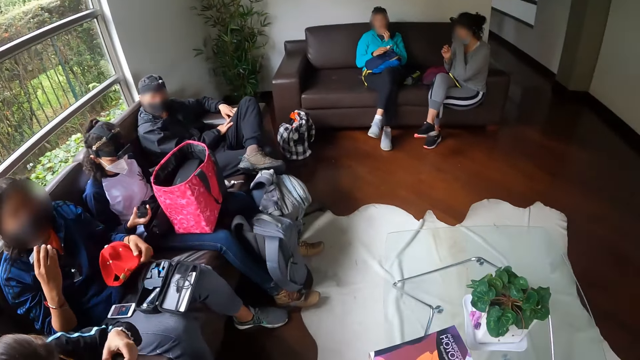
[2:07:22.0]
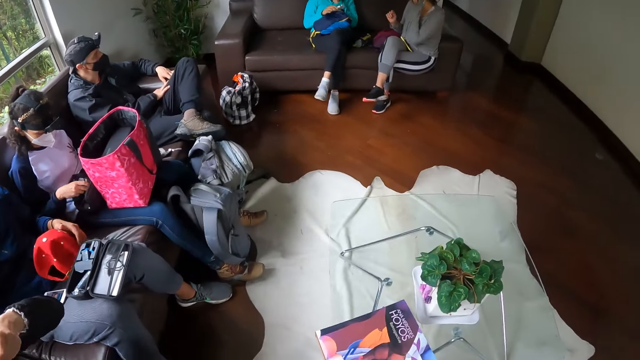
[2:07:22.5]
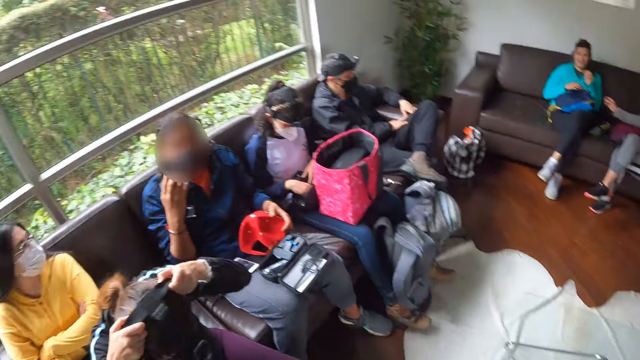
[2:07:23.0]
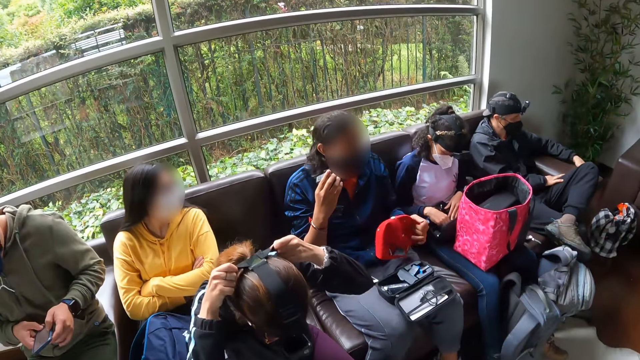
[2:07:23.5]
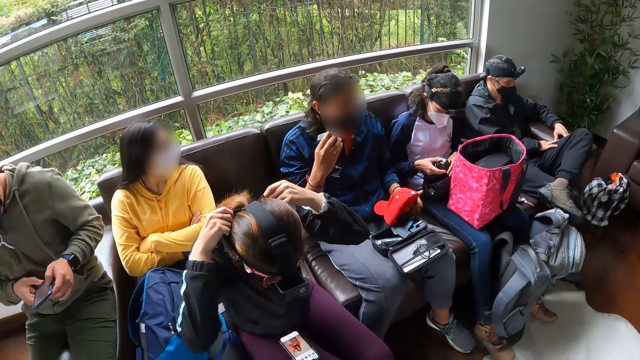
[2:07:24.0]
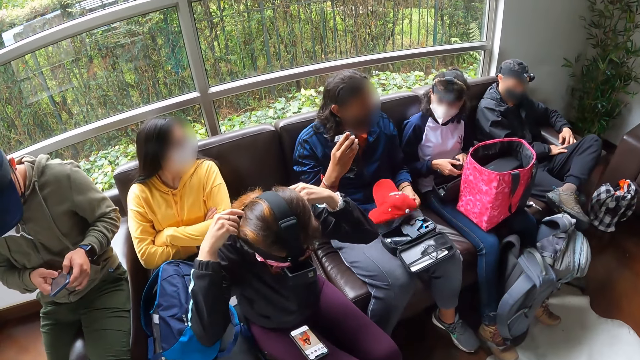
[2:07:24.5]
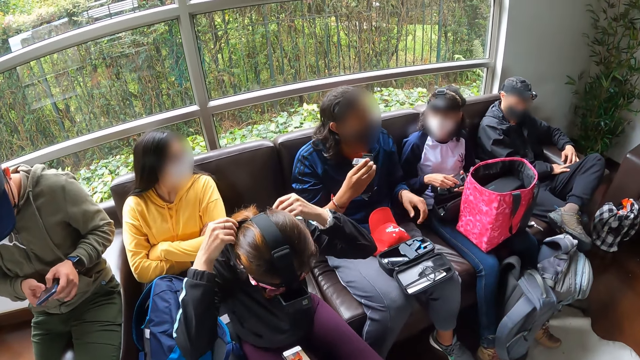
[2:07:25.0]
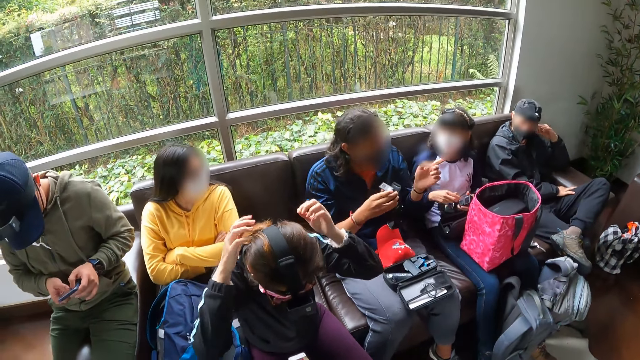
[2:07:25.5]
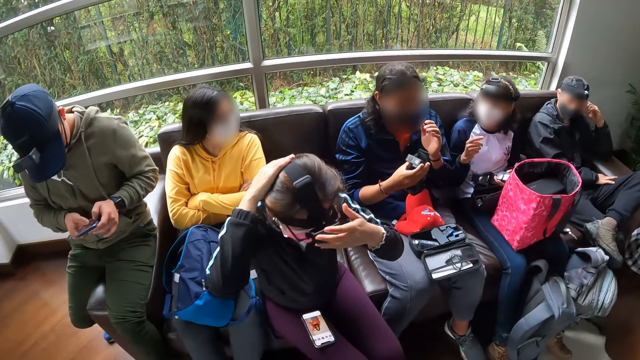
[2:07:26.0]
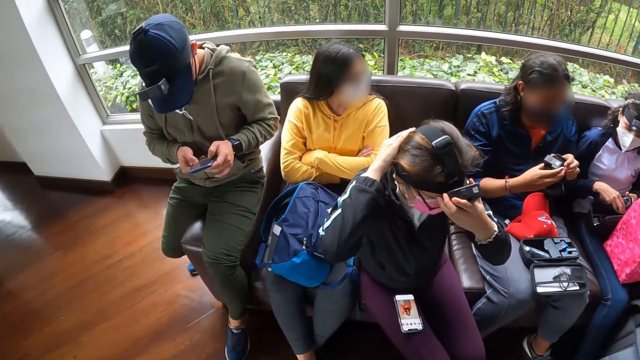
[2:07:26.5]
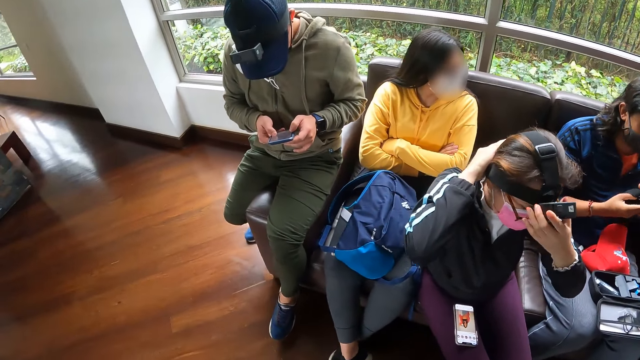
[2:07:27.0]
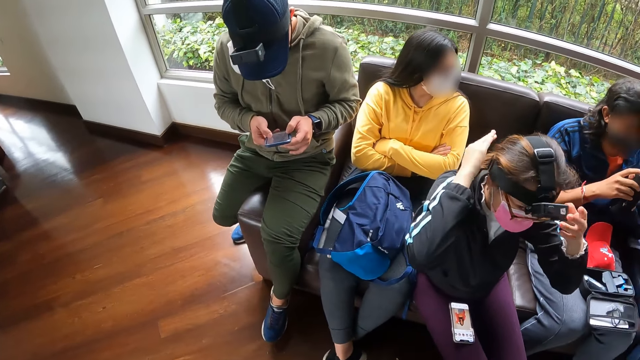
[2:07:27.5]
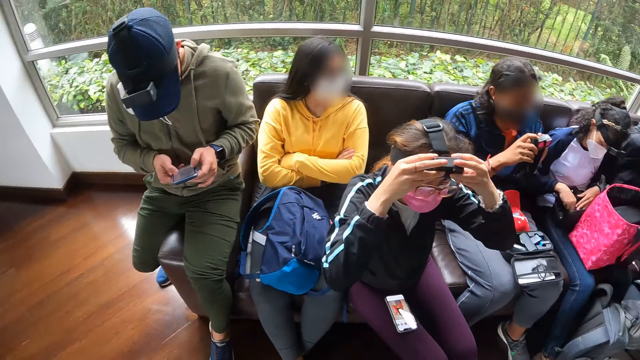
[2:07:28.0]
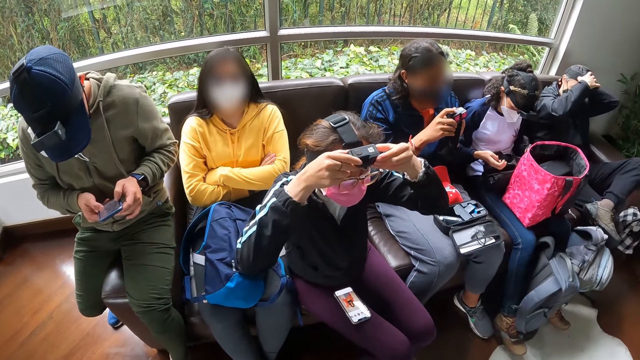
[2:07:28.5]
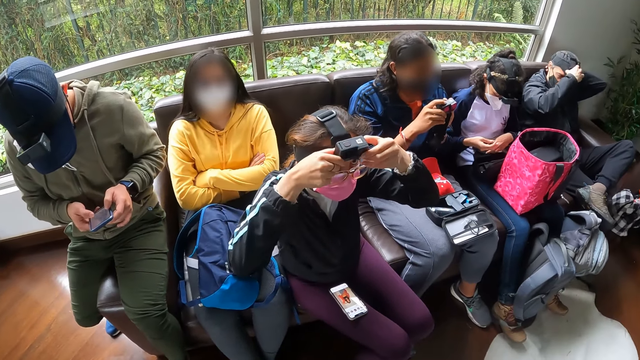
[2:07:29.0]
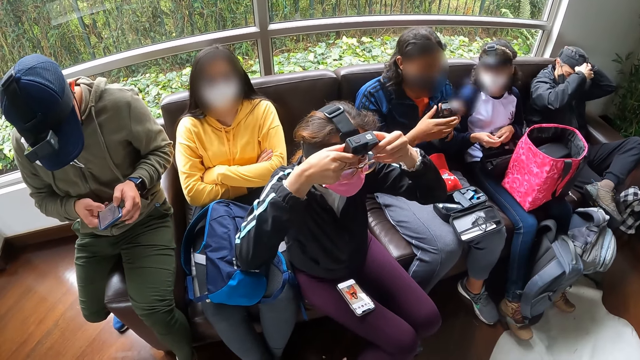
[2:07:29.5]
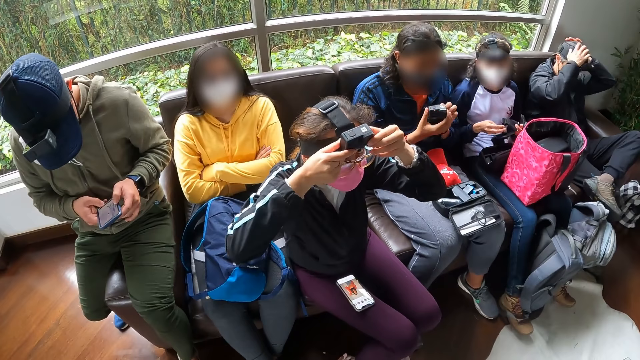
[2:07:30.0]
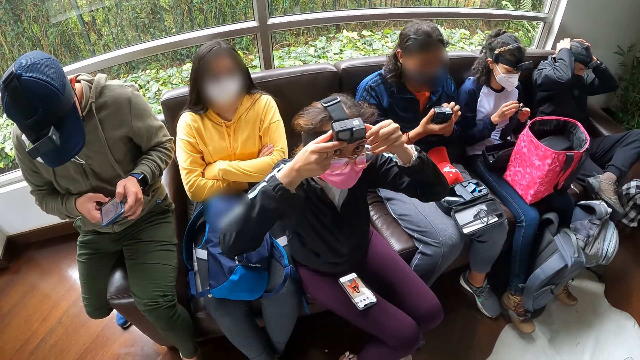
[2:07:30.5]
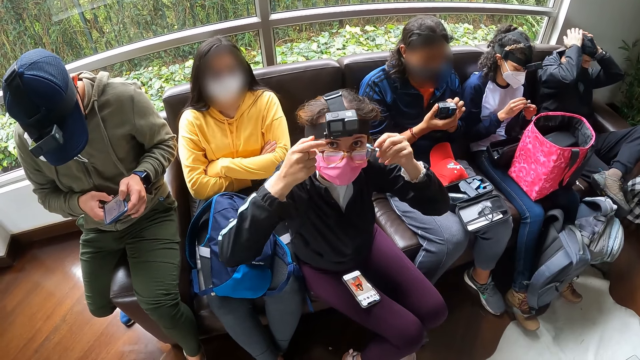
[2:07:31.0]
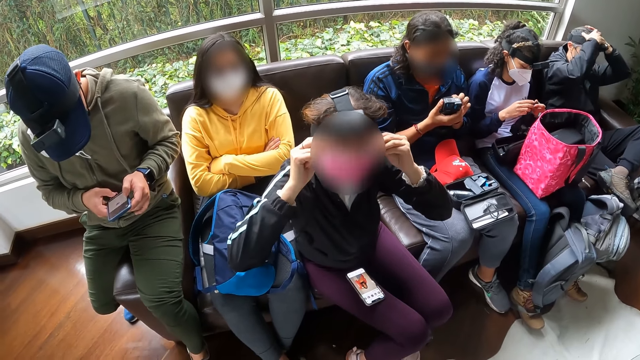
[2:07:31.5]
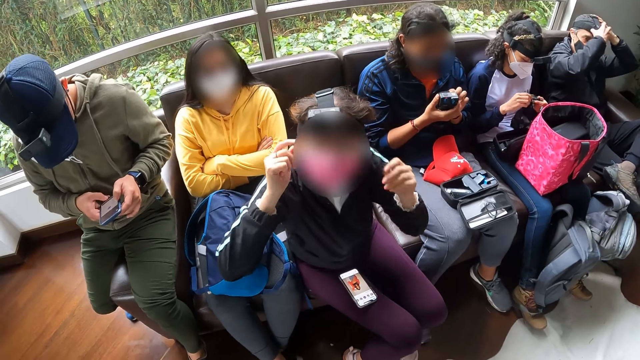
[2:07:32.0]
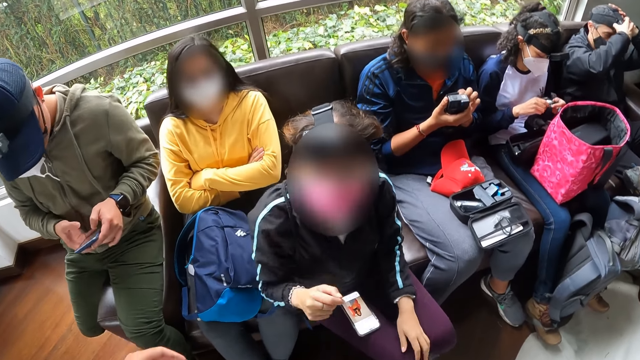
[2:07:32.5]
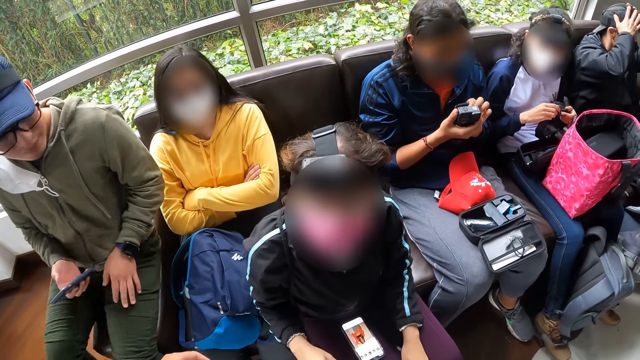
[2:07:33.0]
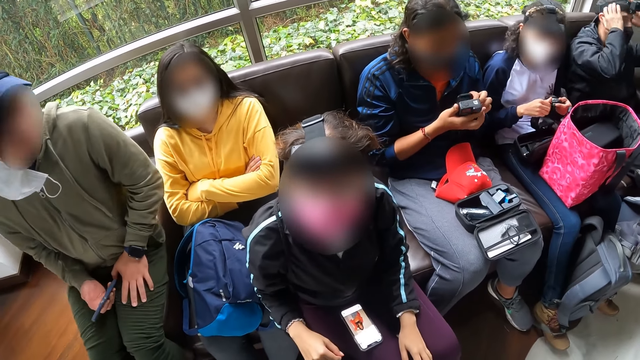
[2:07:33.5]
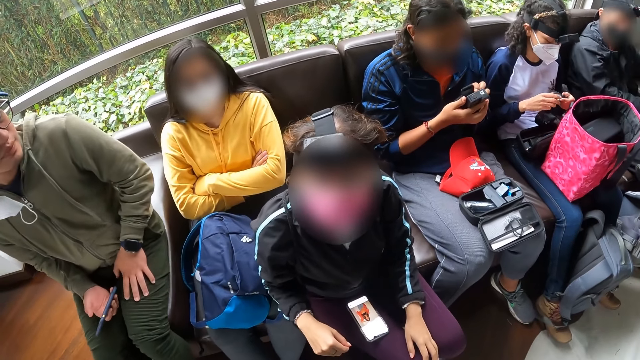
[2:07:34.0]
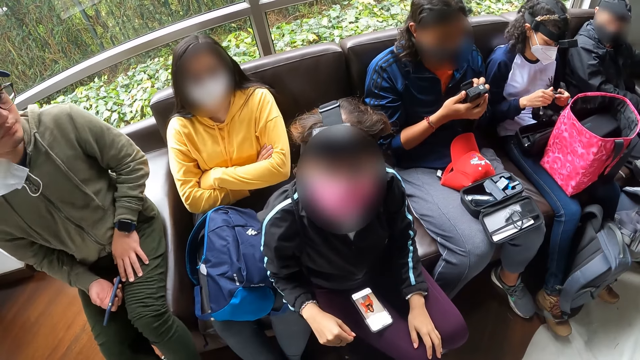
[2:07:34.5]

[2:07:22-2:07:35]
The camera wearer looks around. The first woman puts the camera in her right hand into the pouch on her legs. The second woman wears the camera in her hands on her head. The first woman takes the camera from the pouch on her legs with her right hand. She fiddles with the camera with both hands. The second man drops the cap in his left hand on his legs. He fiddles with the camera with both hands. The second woman adjusts the camera on her head with both hands. A third man adjusts the camera on his head with both hands. The first woman takes the camera from her legs with her left hand. The camera wearer looks at a person. The first woman puts the batteries in her right hand into the camera in her left hand. The second woman adjusts the pair of glasses on her head with both hands. The camera wearer looks at the second woman. The first man holds the phone with his right hand.

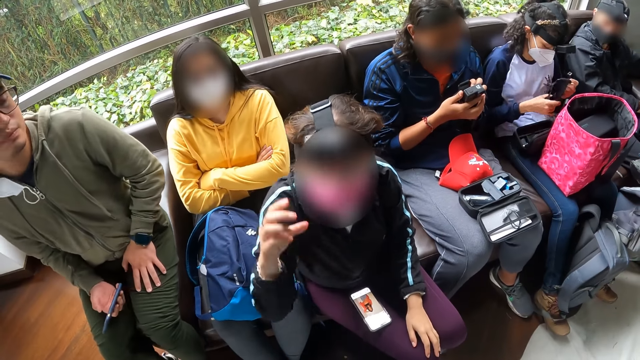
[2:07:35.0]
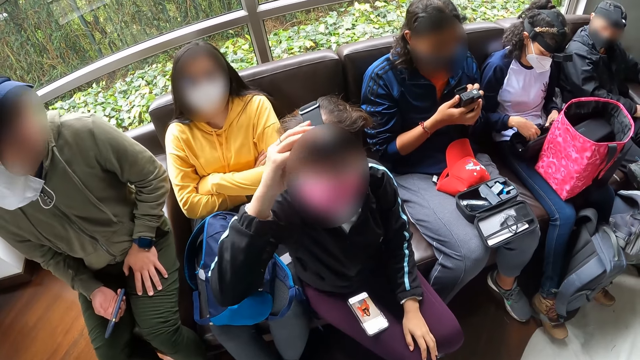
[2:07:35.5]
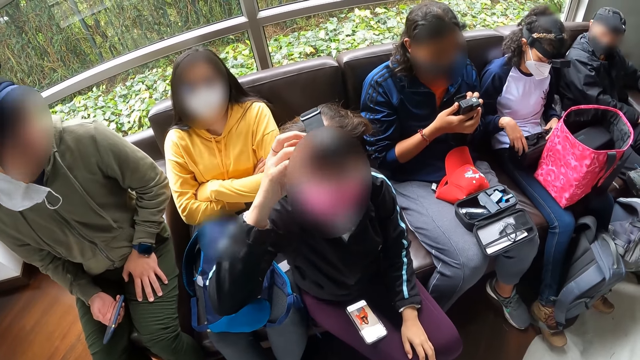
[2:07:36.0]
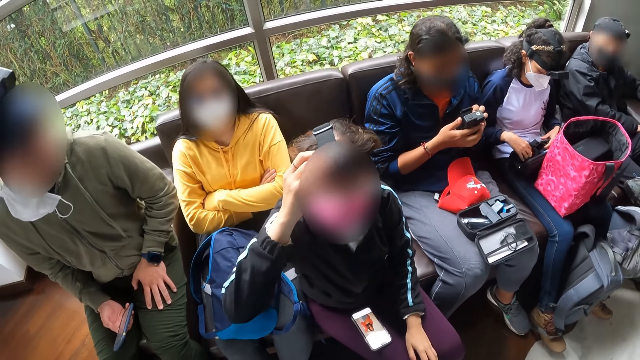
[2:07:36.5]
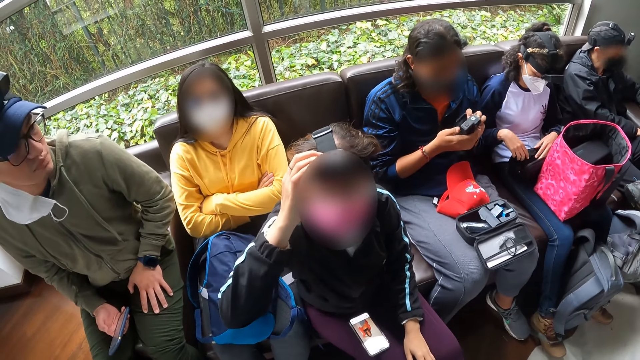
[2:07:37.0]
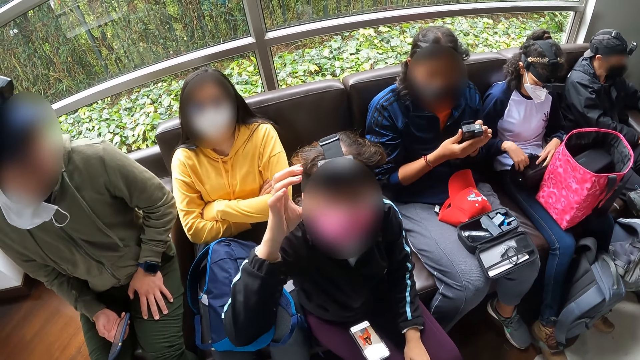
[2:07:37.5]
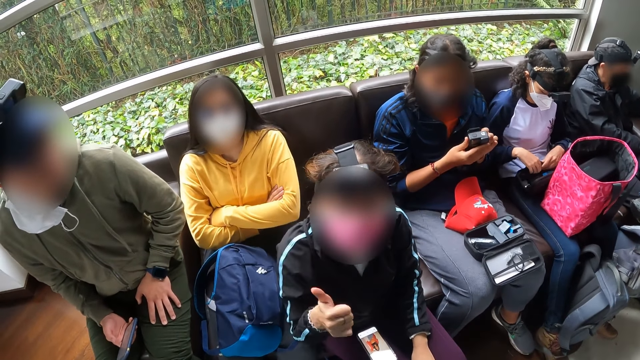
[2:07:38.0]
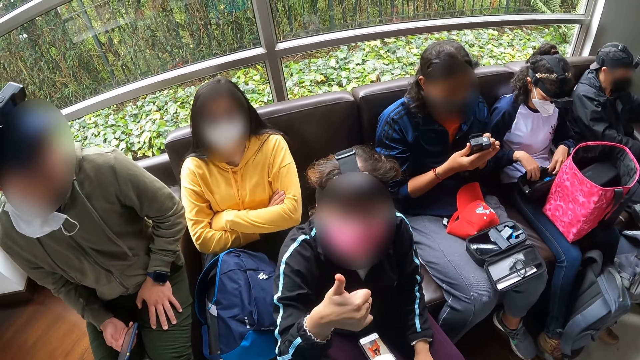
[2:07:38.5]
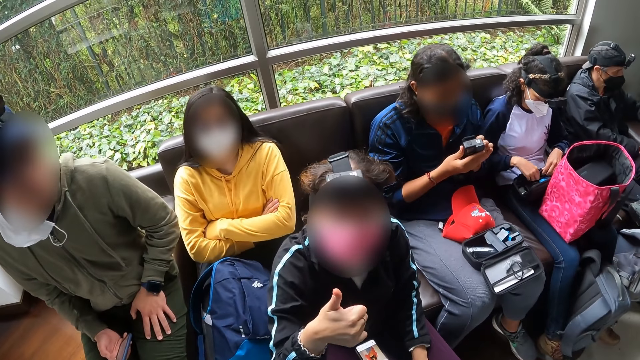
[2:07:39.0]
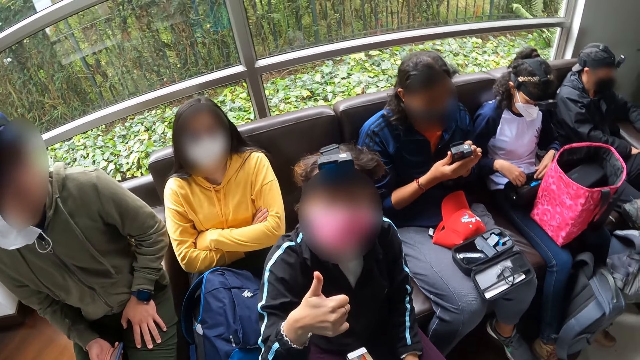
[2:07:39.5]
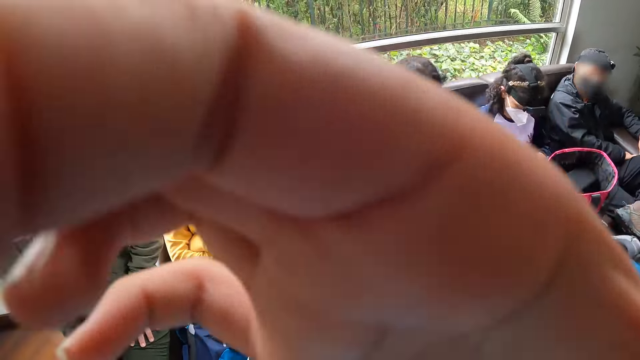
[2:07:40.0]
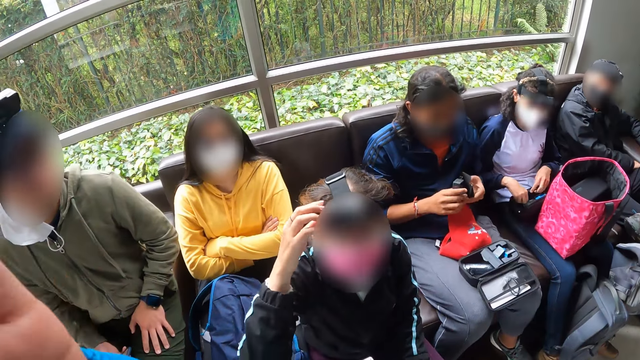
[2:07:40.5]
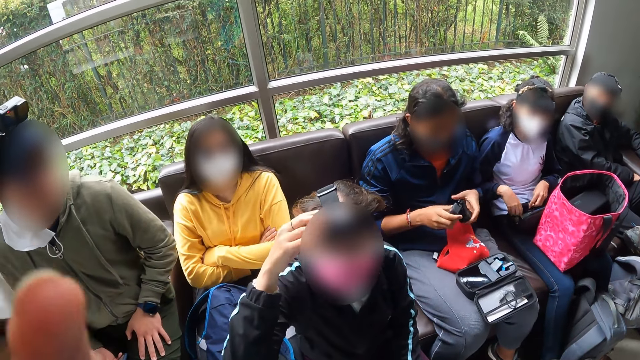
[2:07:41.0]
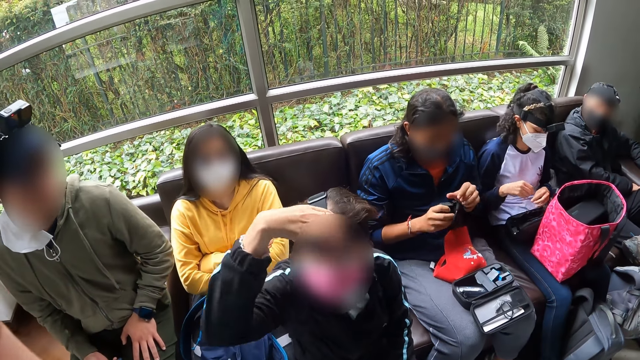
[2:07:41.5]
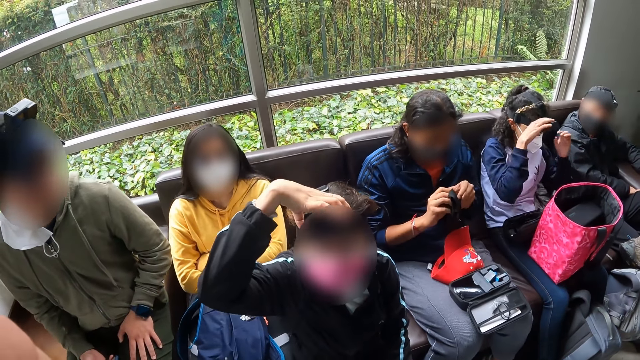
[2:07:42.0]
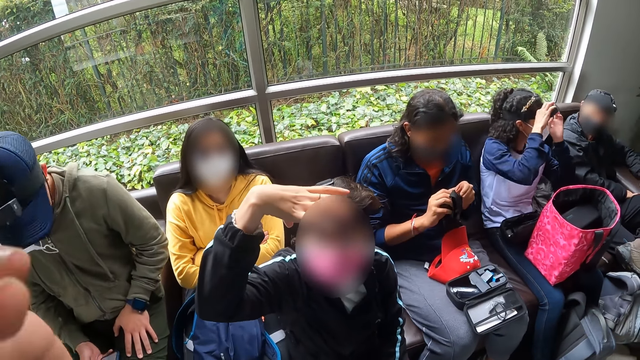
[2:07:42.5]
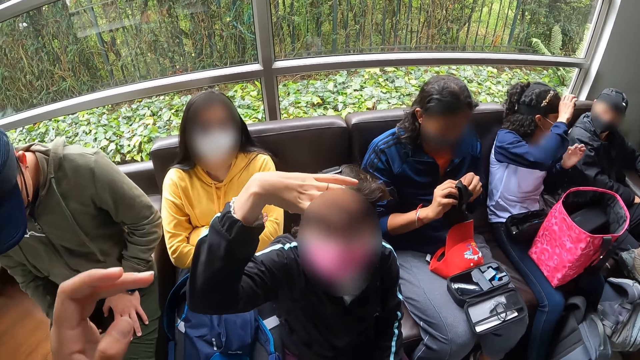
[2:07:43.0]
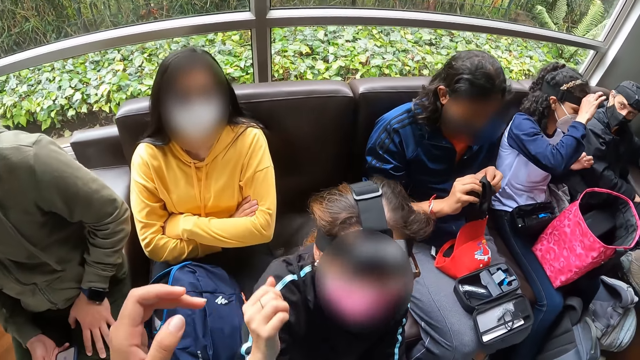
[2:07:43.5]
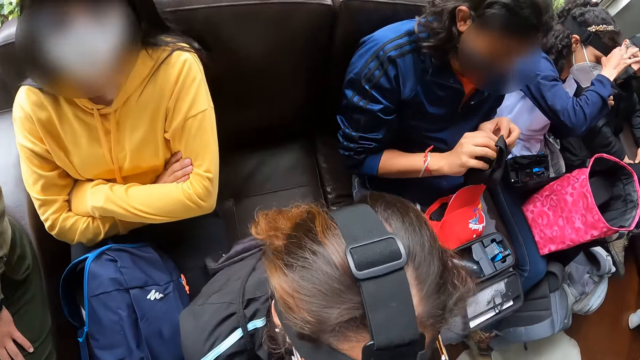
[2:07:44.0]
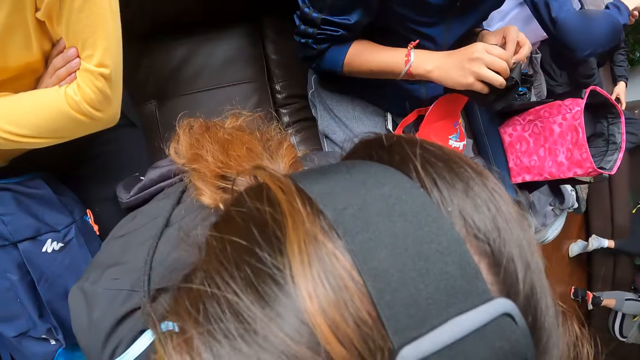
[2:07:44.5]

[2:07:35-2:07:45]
The second woman adjusts the camera on her head with her right hand. The first woman puts the camera in her hands into the pouch on her legs. The camera wearer lifts her right hand towards her face. She touches the camera. She lifts her left hand towards her face. The second man removes a battery cover on the camera in his right hand with his left hand. The first woman adjusts the camera on her head with both hands. The second woman adjusts the camera. The first man interacts with the phone in his right hand.
